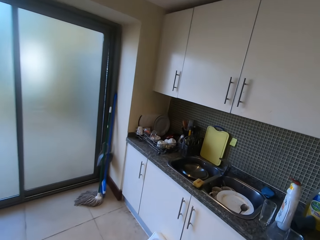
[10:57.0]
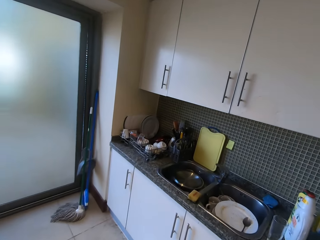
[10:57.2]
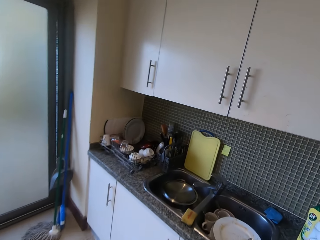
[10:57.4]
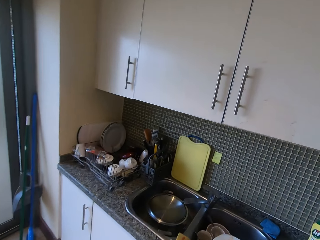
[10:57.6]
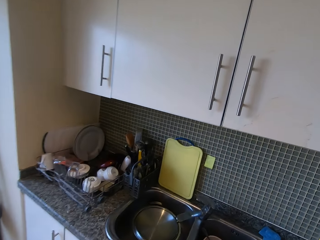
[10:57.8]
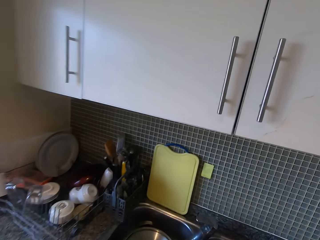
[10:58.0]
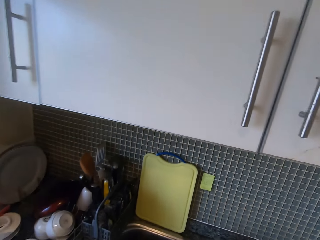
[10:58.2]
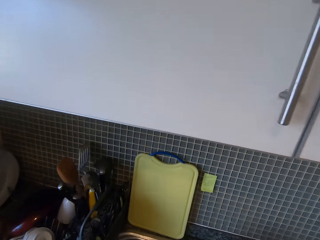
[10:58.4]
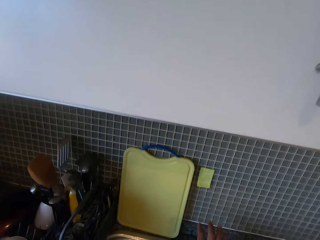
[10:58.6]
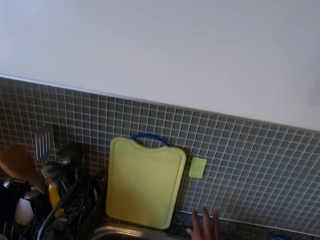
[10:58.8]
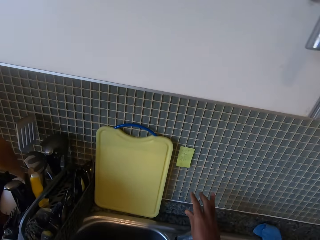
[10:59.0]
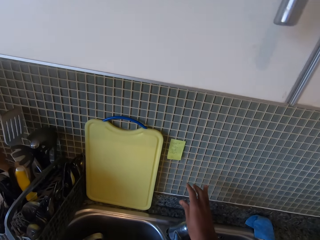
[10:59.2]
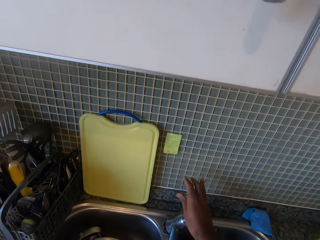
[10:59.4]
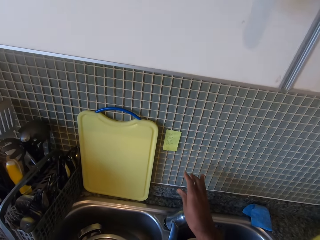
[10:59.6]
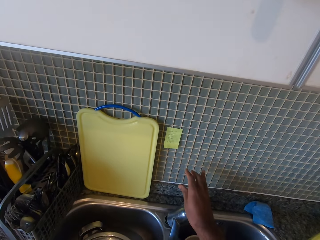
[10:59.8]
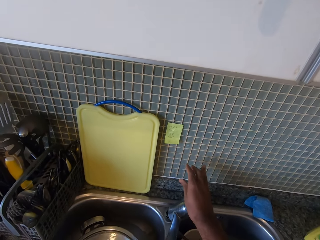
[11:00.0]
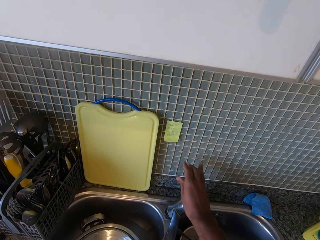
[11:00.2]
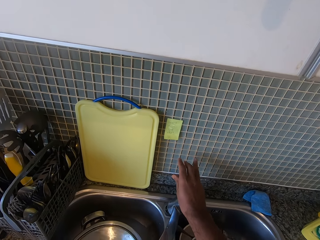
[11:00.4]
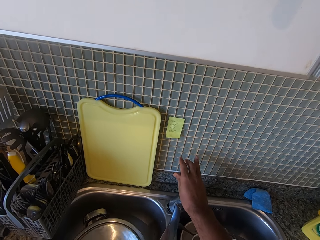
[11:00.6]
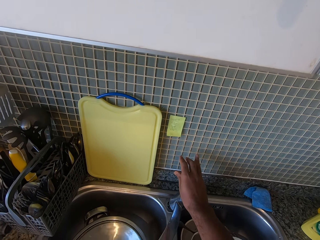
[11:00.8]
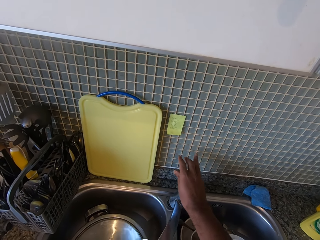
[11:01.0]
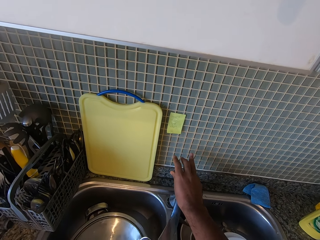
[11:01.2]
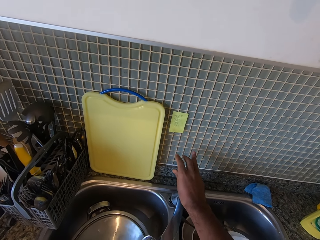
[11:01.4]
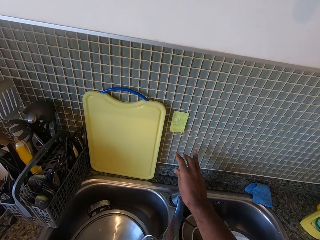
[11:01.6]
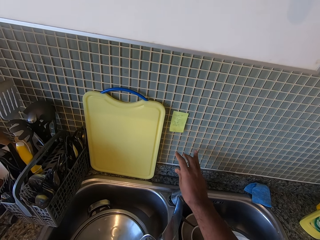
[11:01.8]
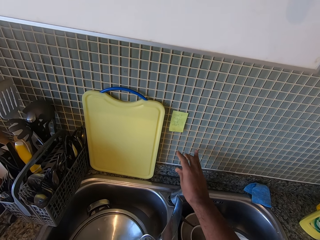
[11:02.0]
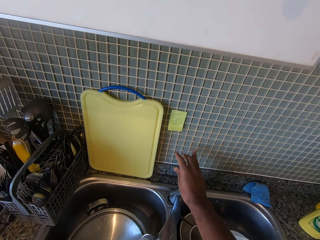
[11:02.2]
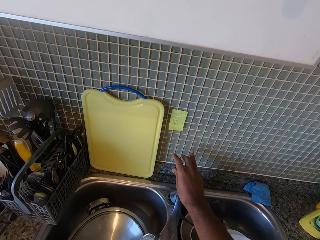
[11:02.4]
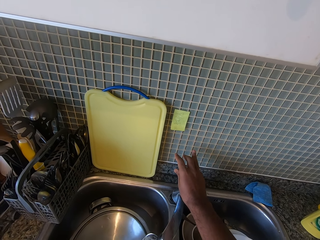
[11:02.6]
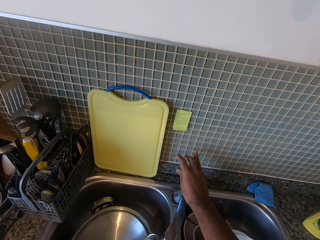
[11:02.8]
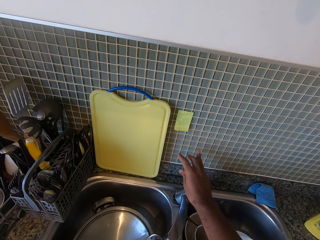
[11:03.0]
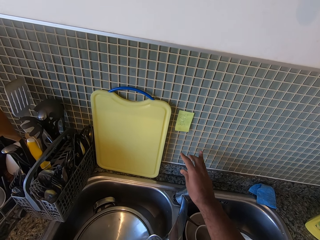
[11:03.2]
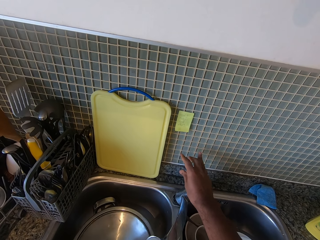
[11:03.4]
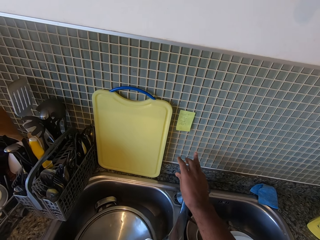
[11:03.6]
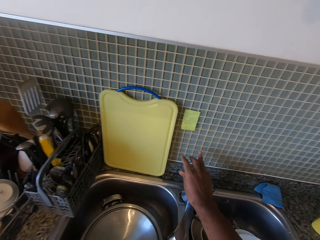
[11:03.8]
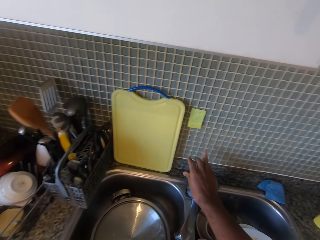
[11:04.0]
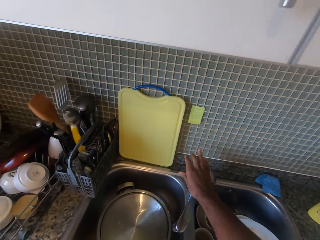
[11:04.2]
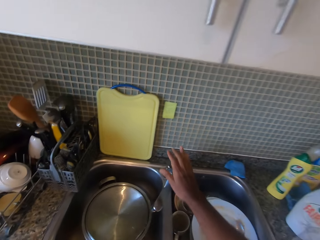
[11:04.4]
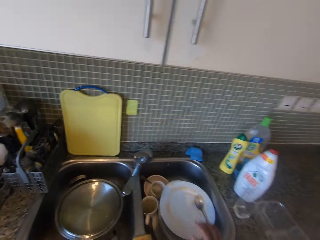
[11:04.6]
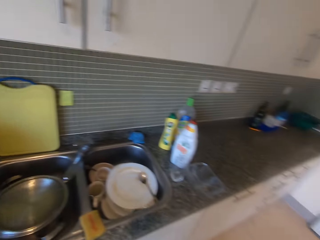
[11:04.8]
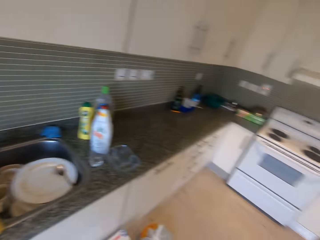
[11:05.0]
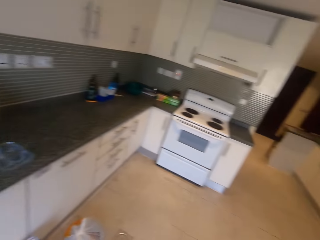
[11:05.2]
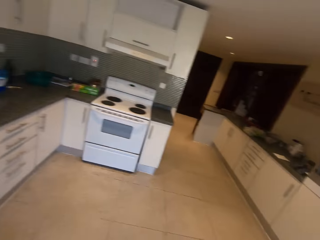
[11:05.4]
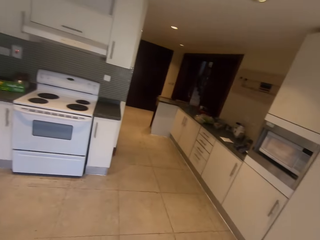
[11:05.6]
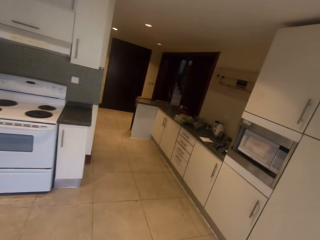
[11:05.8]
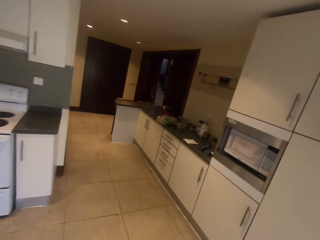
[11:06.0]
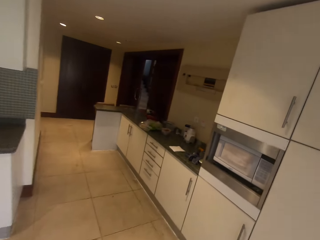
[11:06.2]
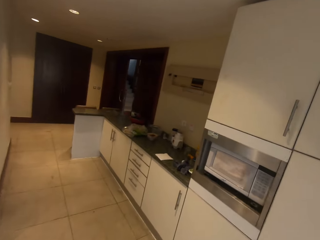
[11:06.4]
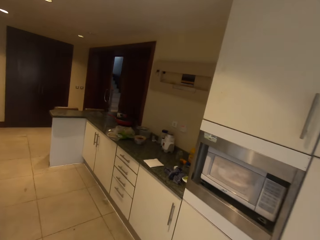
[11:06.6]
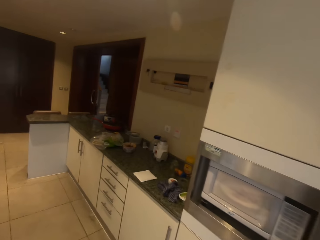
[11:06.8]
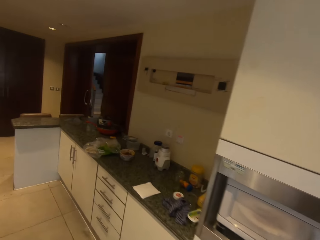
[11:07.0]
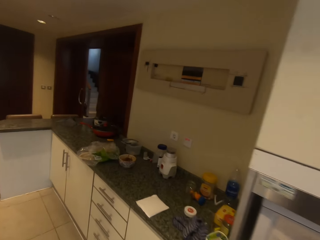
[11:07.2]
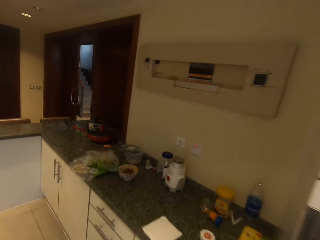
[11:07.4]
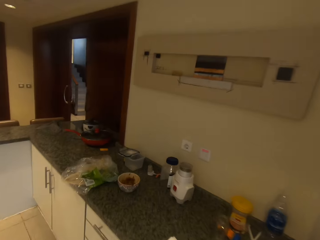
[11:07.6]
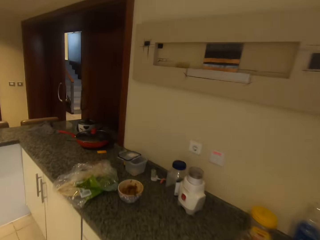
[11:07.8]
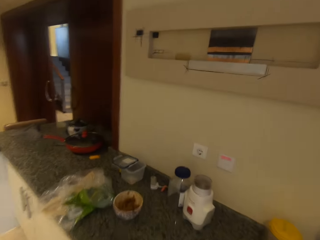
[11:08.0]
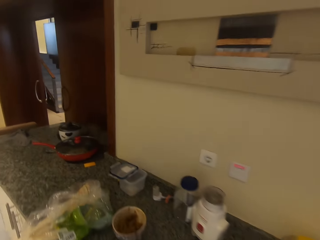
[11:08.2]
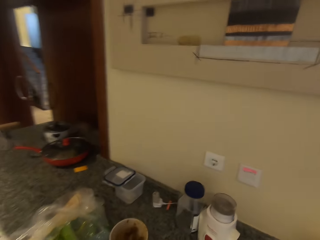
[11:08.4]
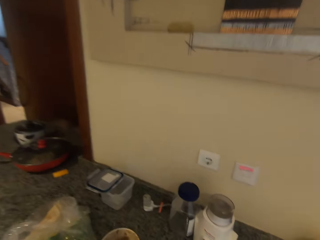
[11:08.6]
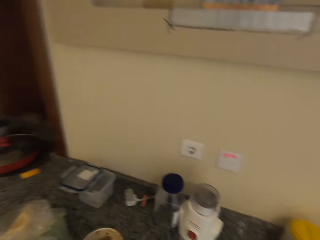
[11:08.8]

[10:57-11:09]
The camera wearer opens the kitchen tap. They add water into the glass. They close the tap. They turn around. They walk around the kitchen.

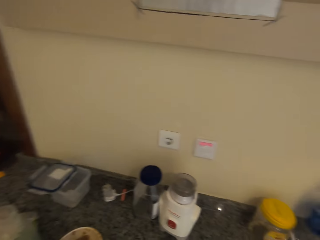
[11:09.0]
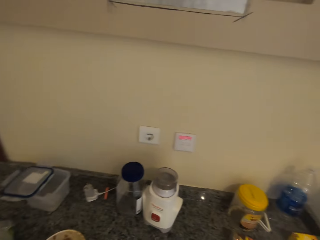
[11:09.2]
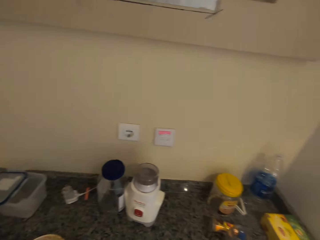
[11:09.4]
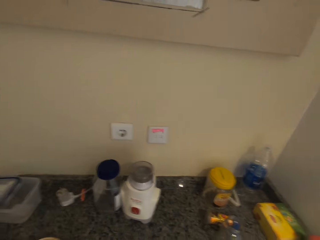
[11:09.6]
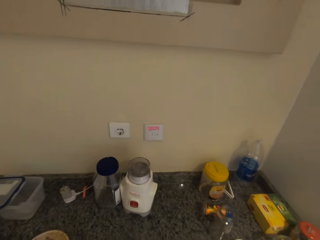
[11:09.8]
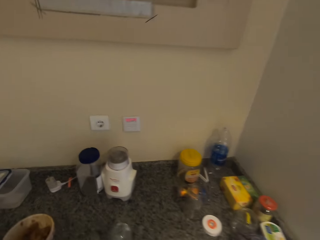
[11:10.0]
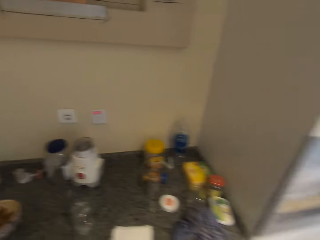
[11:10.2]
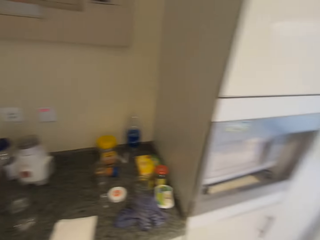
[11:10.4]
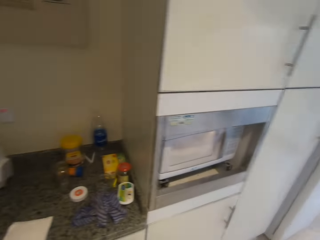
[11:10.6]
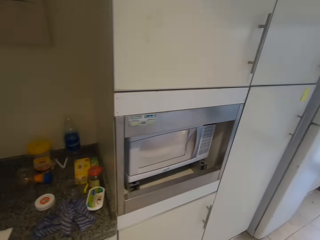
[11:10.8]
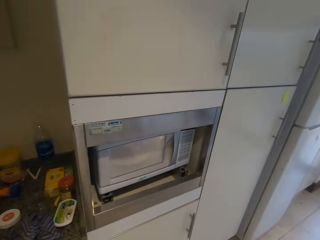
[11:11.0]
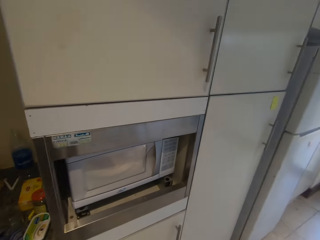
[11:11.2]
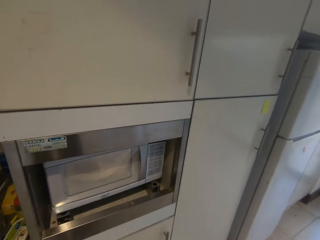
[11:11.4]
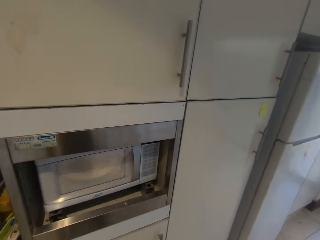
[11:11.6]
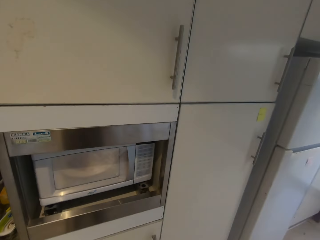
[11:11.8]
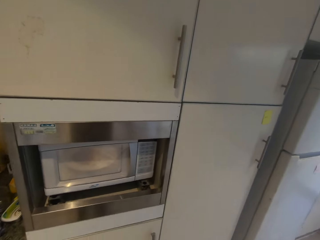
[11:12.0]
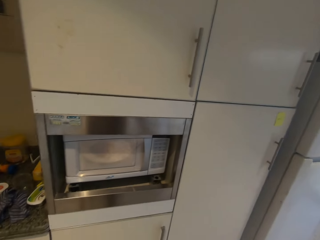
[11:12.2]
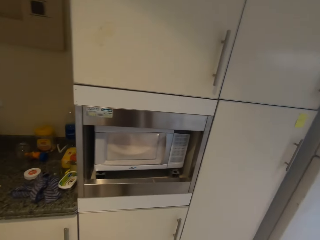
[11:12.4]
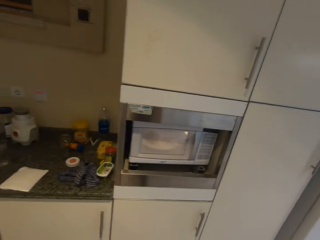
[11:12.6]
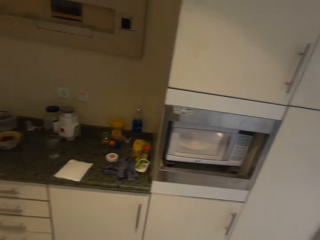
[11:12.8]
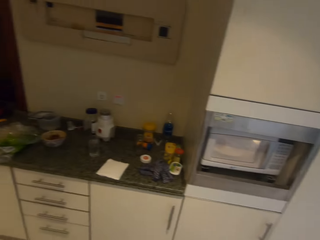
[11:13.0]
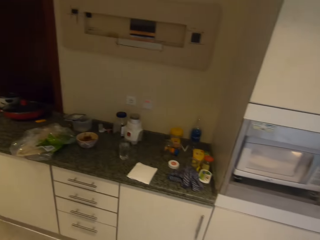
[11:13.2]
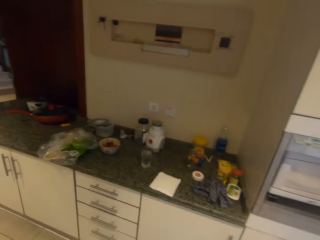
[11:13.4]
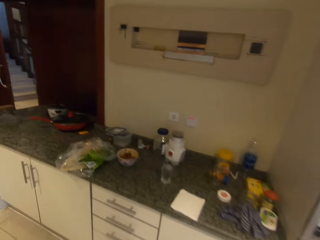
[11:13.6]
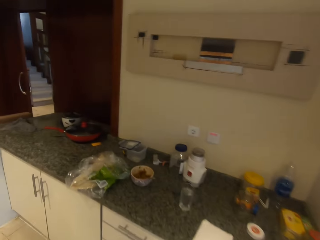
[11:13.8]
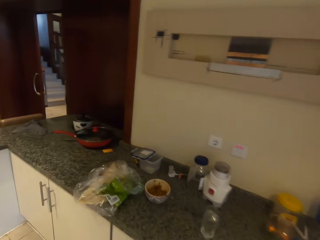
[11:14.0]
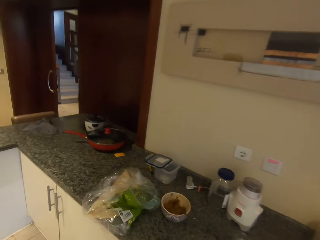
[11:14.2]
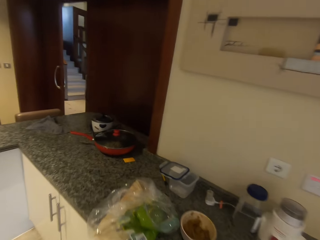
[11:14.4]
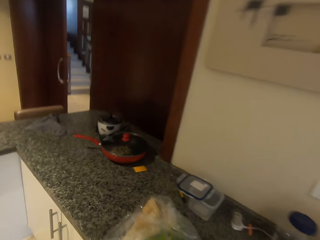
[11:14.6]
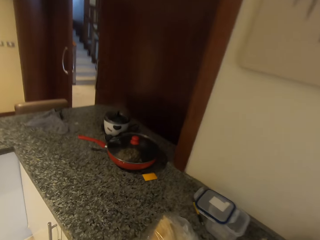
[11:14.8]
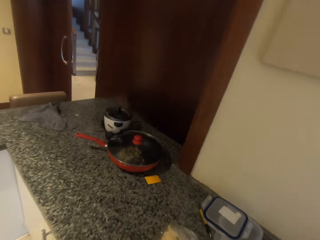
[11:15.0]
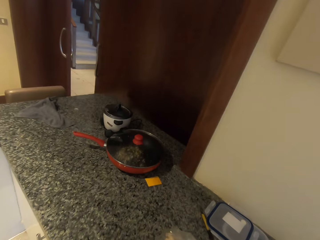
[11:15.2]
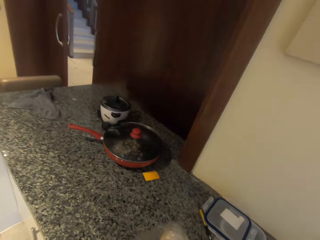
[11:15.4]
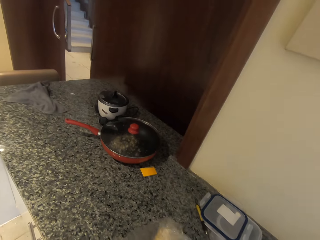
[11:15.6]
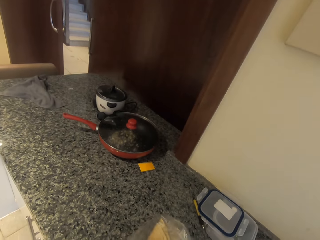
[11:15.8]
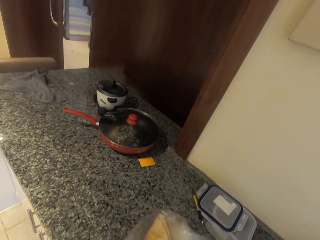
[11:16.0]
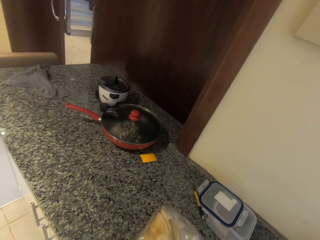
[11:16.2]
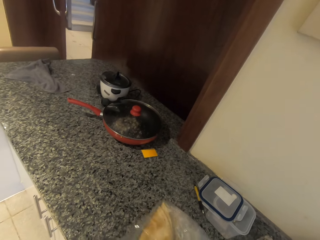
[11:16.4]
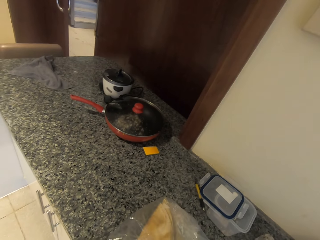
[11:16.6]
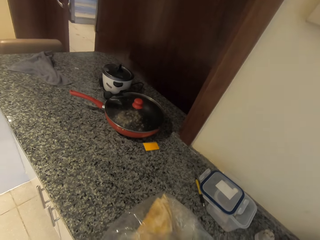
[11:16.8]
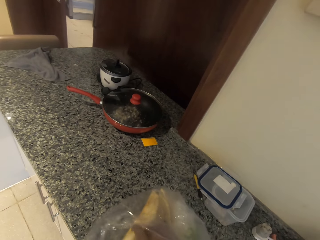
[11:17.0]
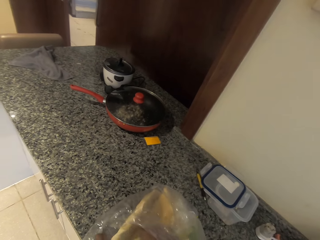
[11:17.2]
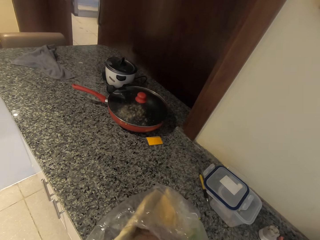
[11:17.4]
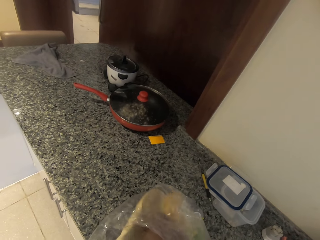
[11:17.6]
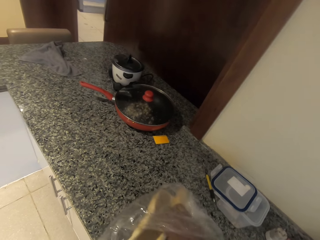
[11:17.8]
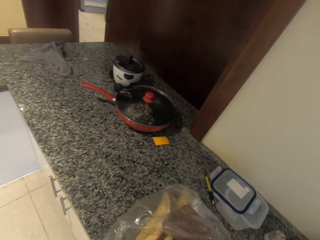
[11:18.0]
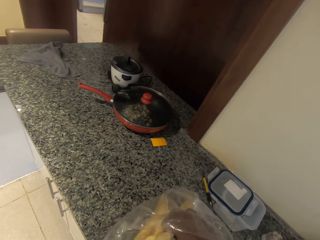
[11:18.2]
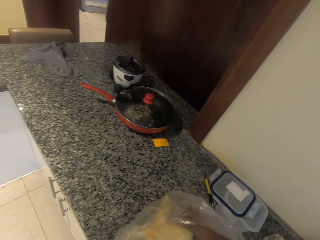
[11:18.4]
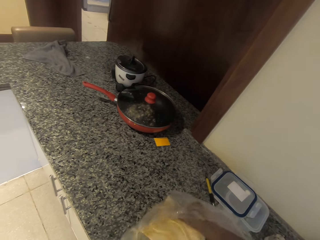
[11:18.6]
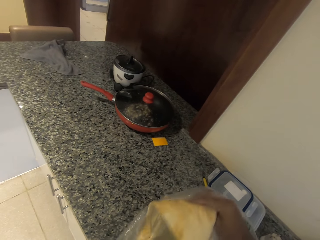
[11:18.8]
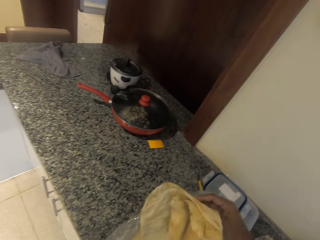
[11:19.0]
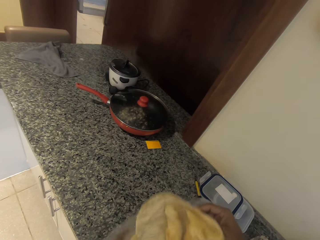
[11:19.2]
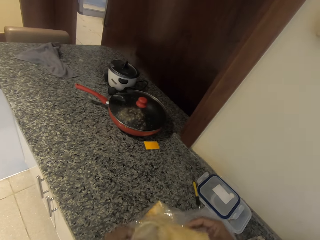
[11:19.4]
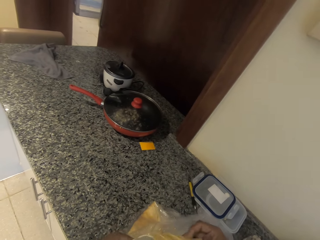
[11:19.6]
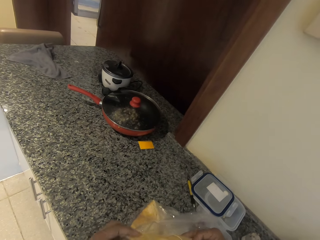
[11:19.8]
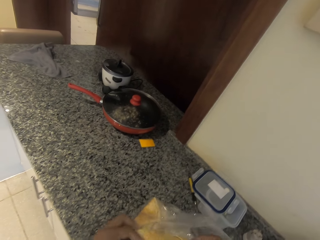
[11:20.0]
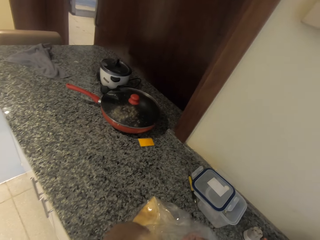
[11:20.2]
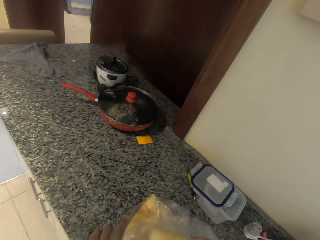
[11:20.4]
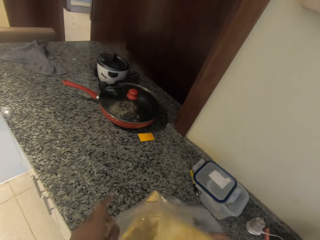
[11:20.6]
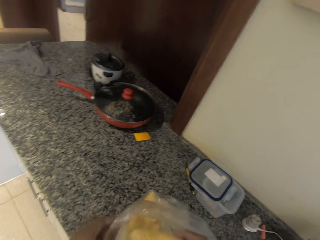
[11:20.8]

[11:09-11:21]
The camera wearer puts the glass on the kitchen slab. They turn. They check on the microwave. They look around. They take some chapatti in a polythene bag and open the polythene bag.
